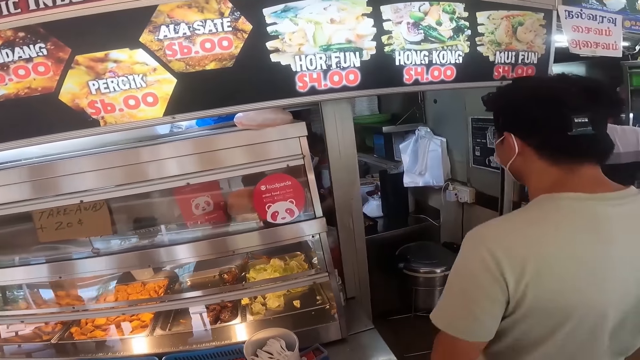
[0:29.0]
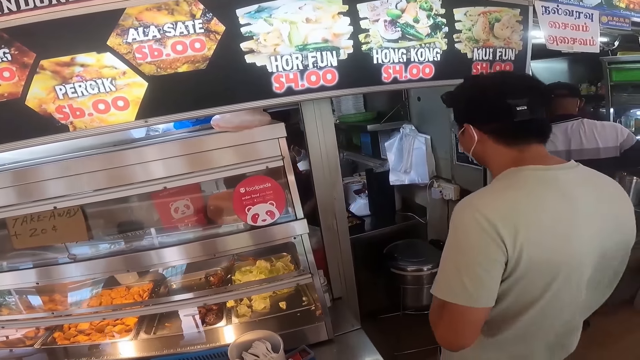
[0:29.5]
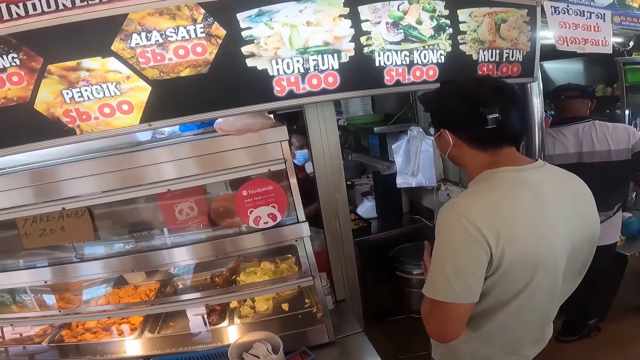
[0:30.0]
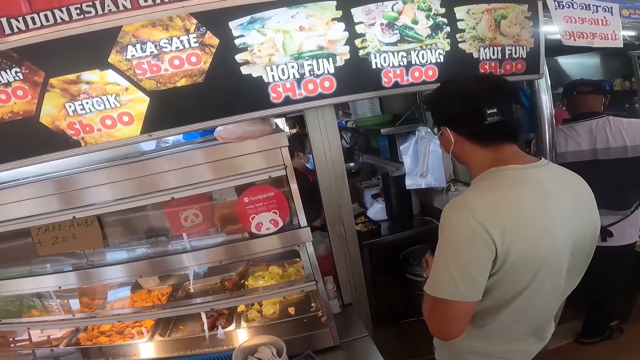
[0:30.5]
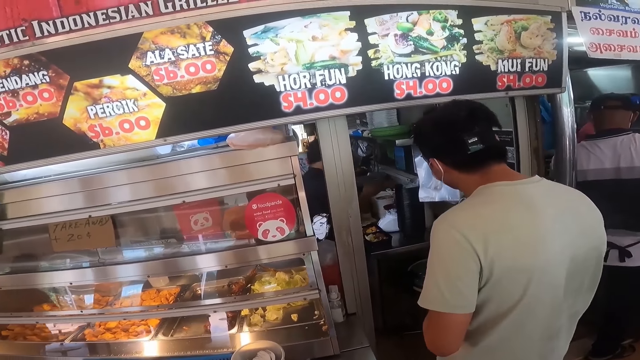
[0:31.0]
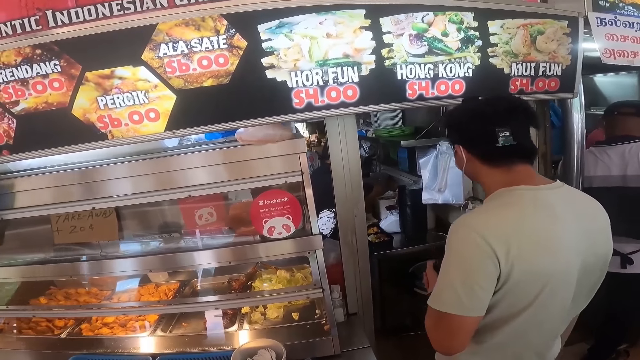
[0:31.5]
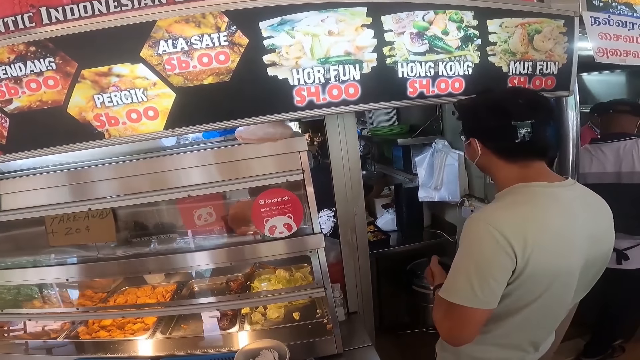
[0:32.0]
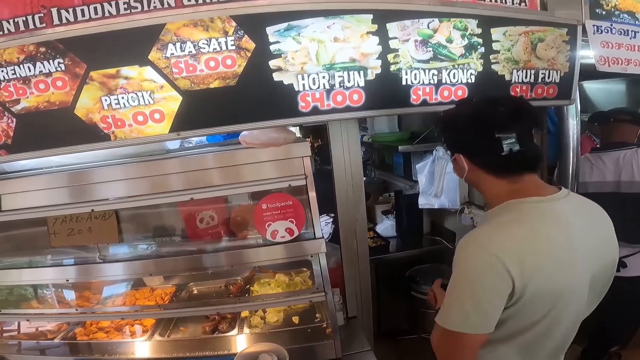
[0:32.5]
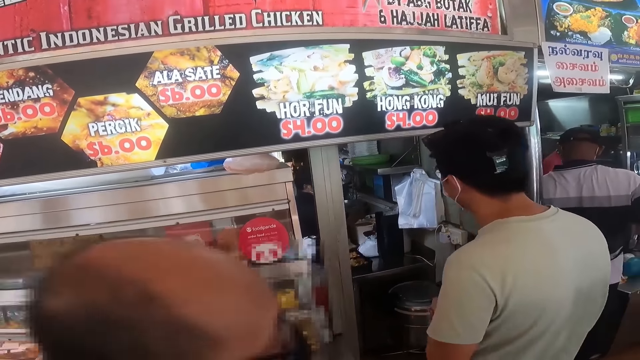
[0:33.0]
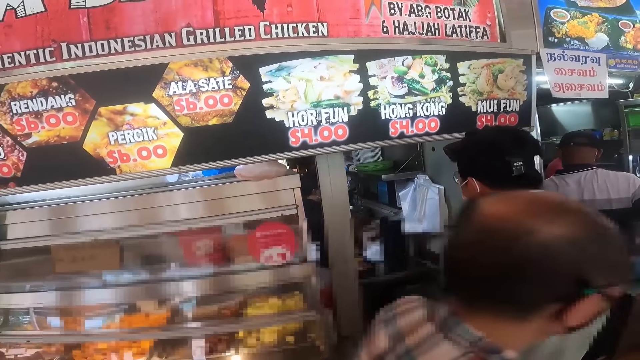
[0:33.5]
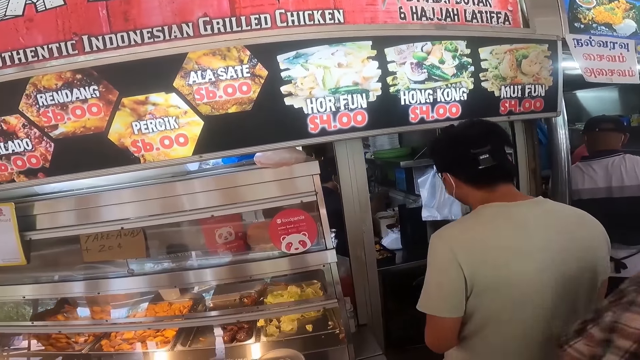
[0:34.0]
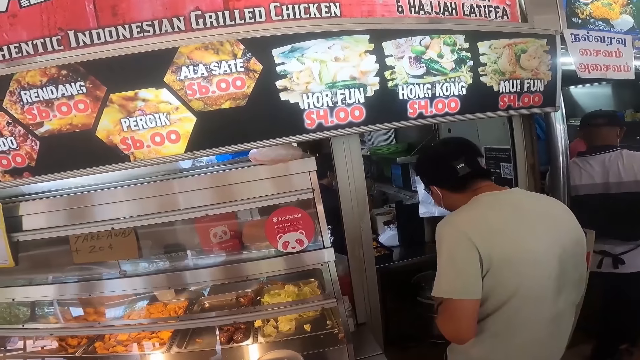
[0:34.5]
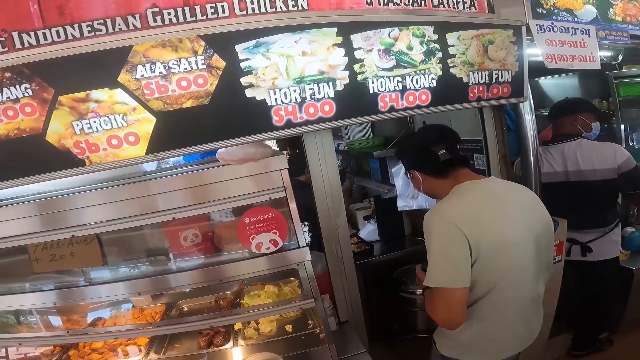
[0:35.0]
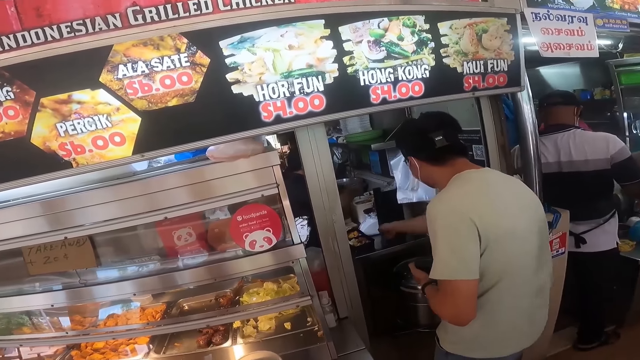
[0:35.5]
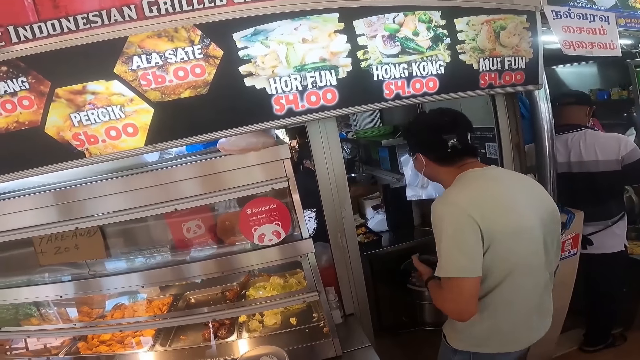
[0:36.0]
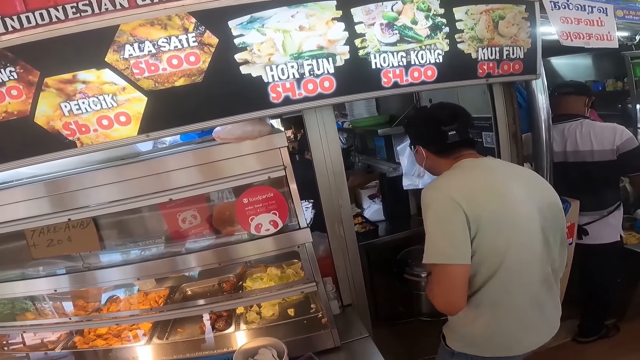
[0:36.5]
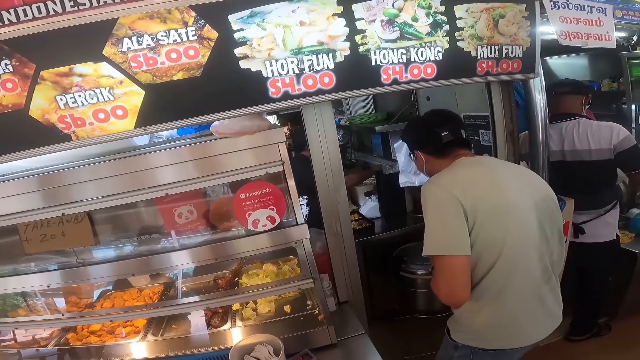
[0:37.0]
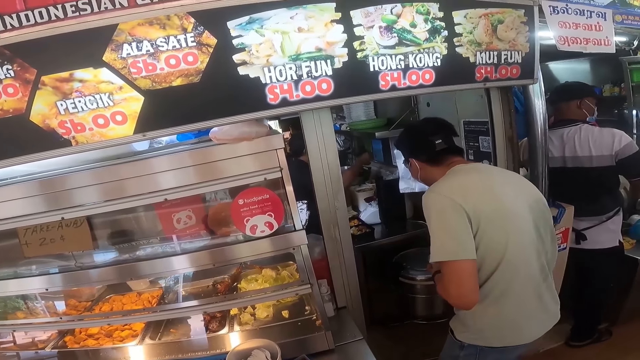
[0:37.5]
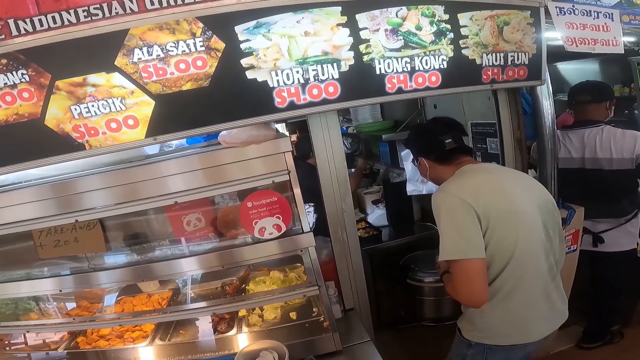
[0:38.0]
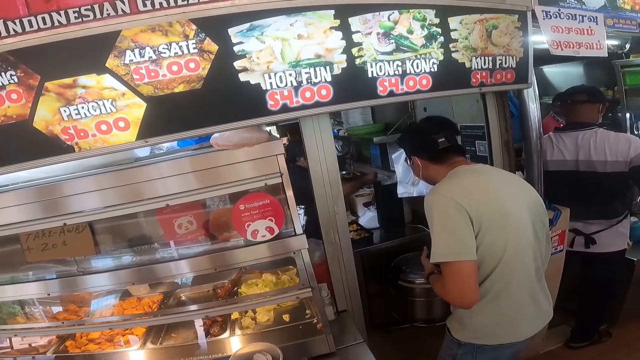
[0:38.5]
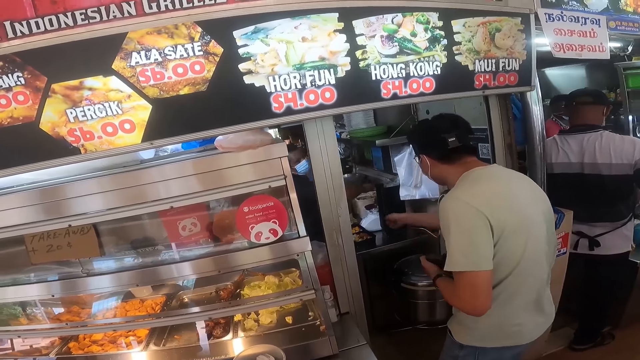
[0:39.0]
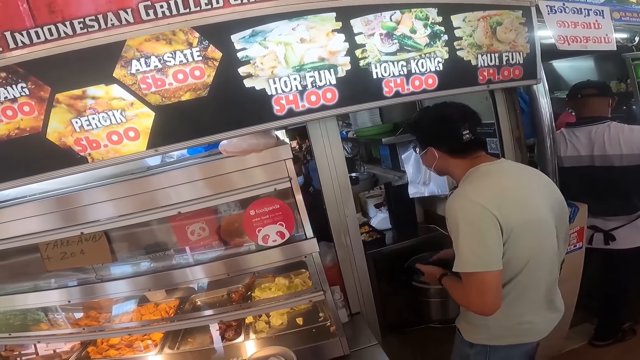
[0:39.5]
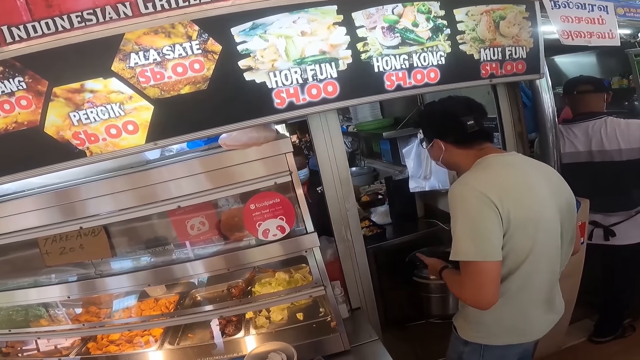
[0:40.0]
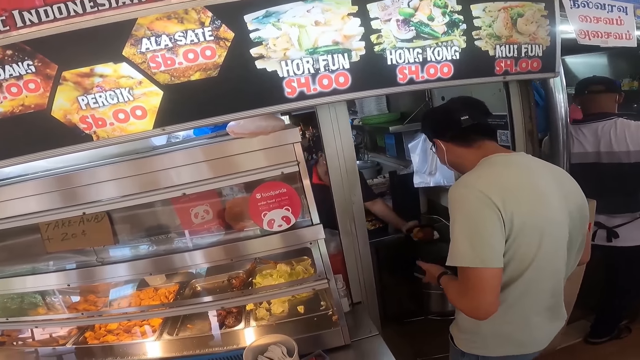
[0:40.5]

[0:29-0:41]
The camera wearer interacts with the waiter. A man points.

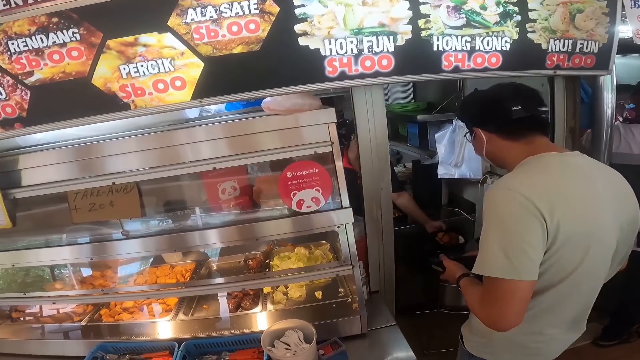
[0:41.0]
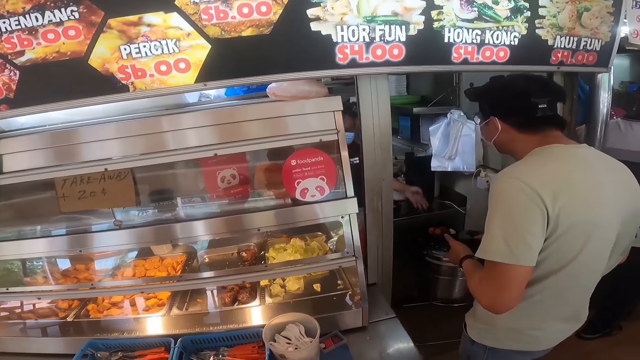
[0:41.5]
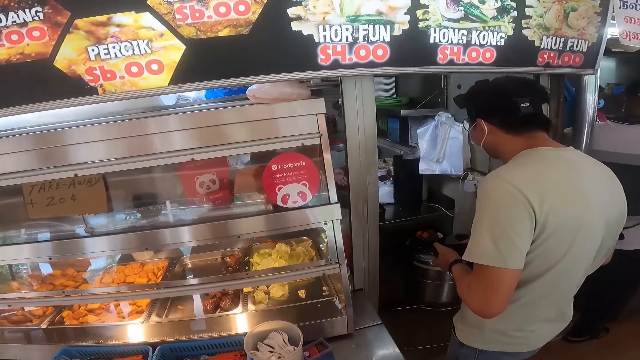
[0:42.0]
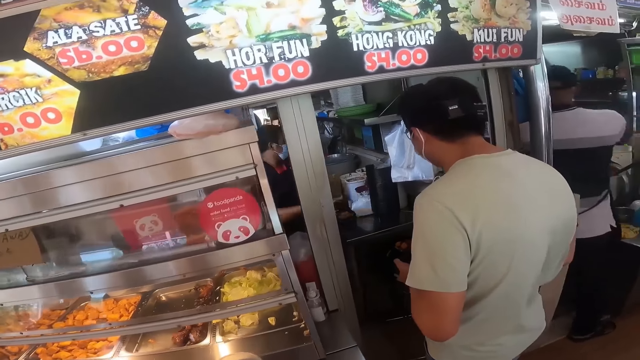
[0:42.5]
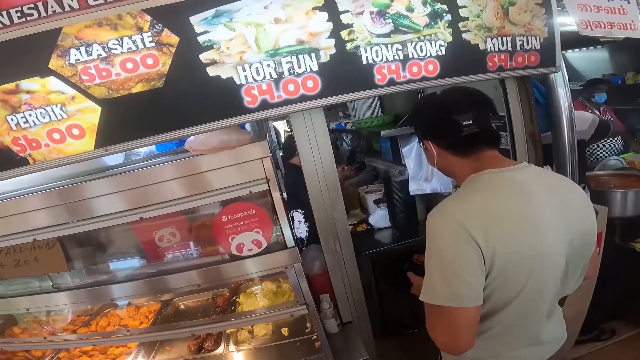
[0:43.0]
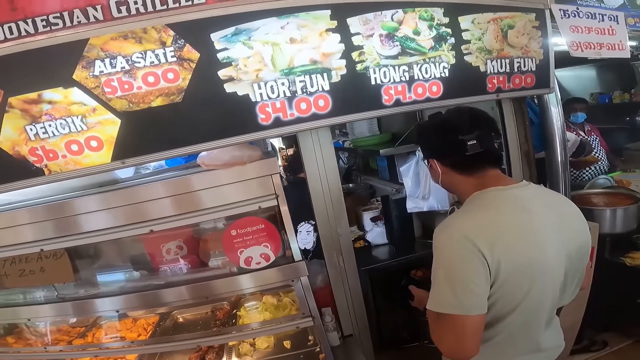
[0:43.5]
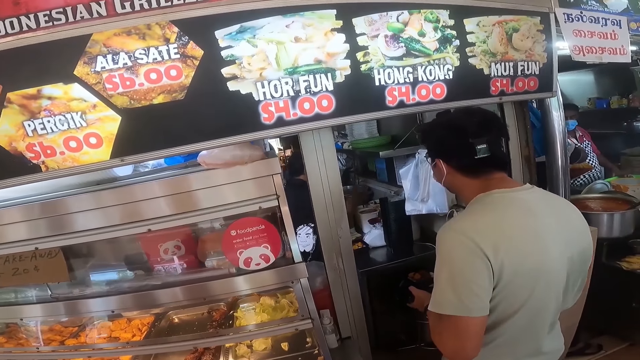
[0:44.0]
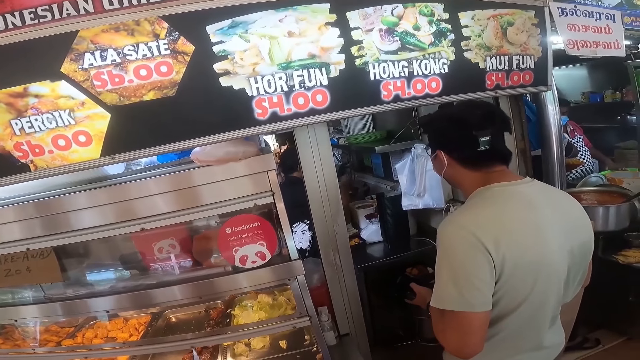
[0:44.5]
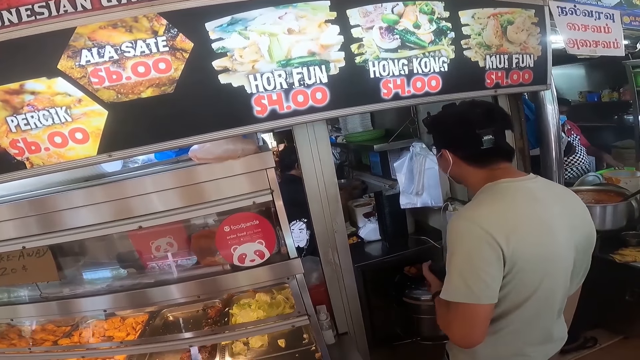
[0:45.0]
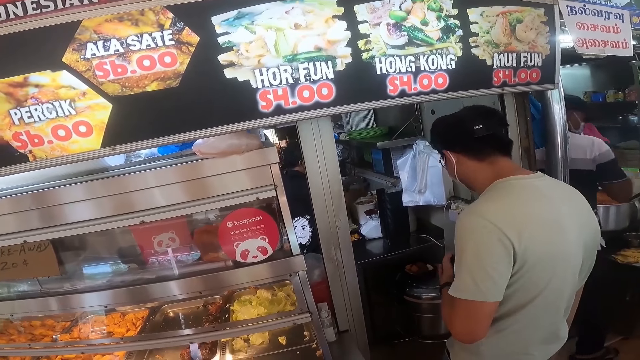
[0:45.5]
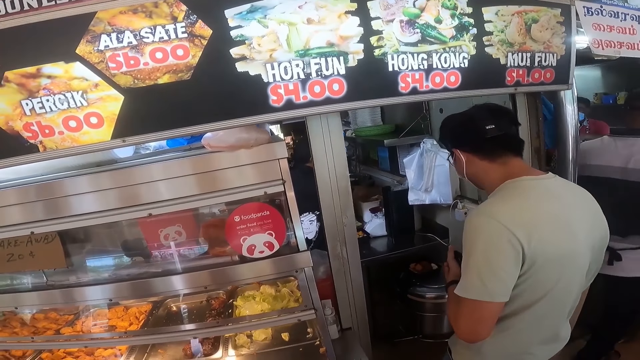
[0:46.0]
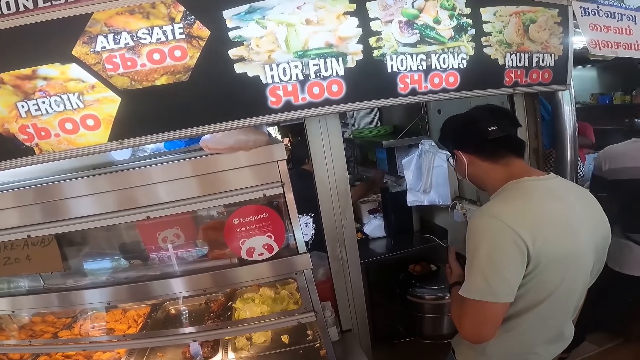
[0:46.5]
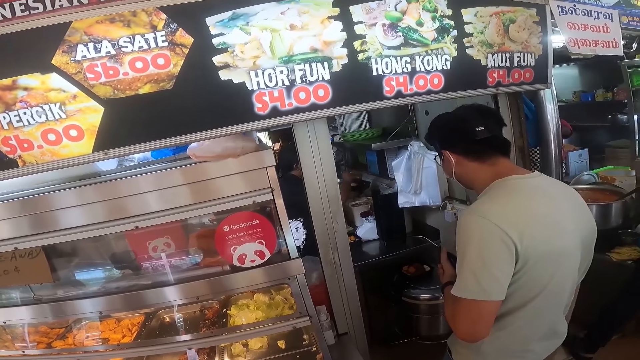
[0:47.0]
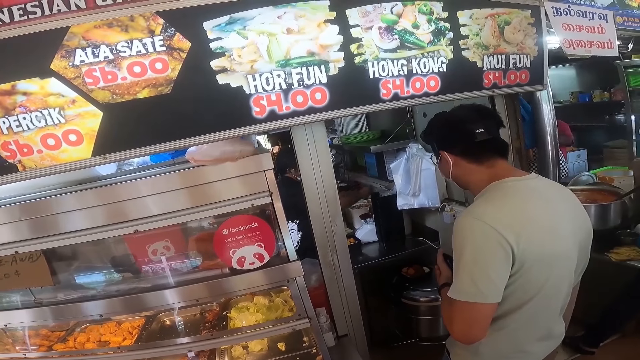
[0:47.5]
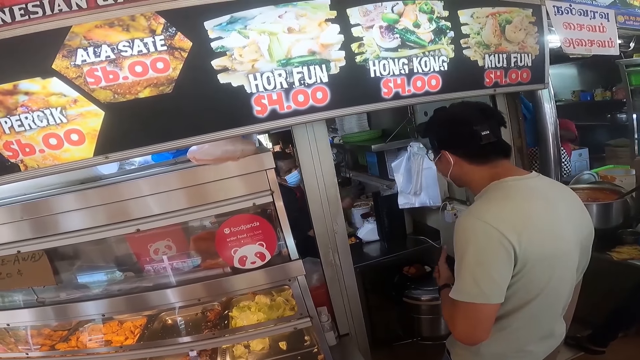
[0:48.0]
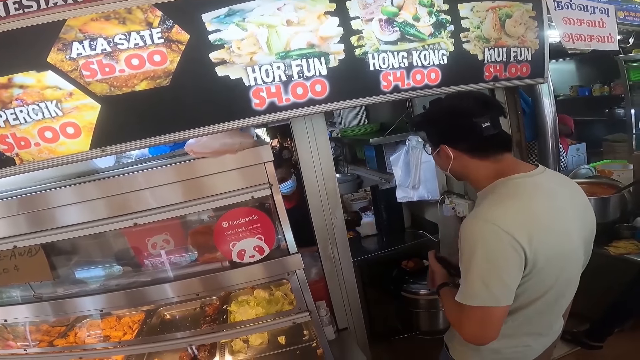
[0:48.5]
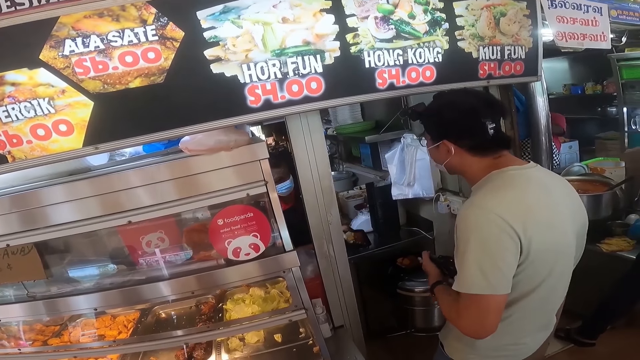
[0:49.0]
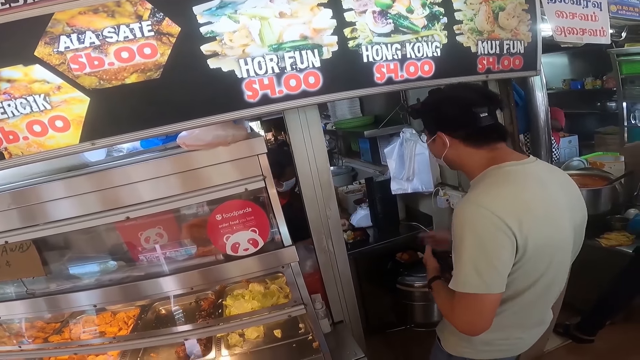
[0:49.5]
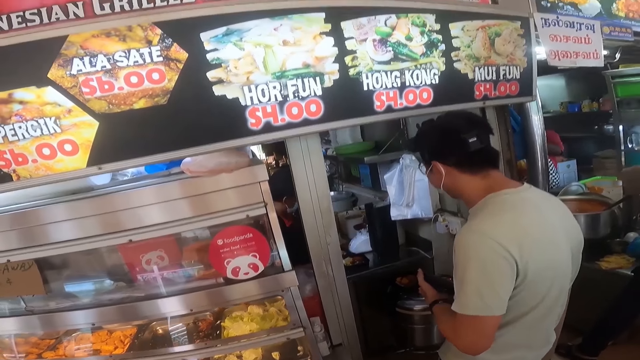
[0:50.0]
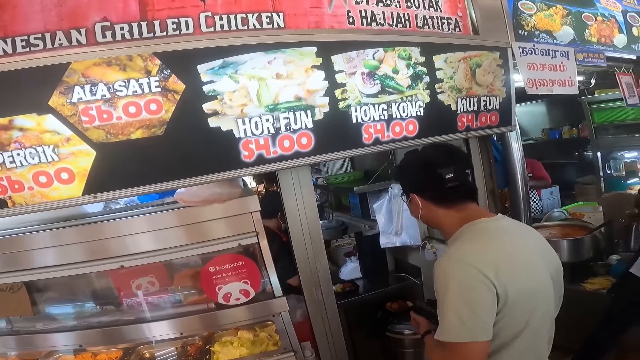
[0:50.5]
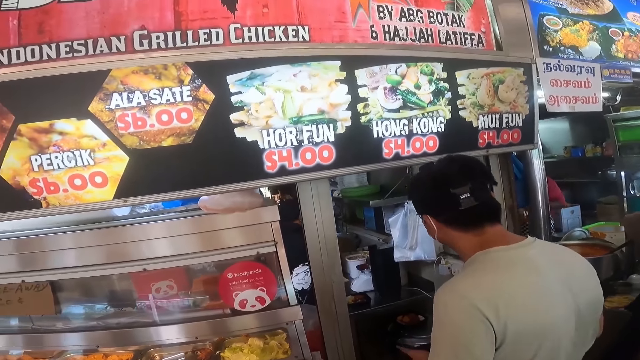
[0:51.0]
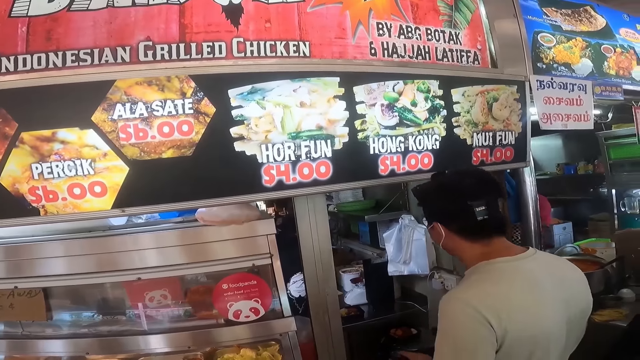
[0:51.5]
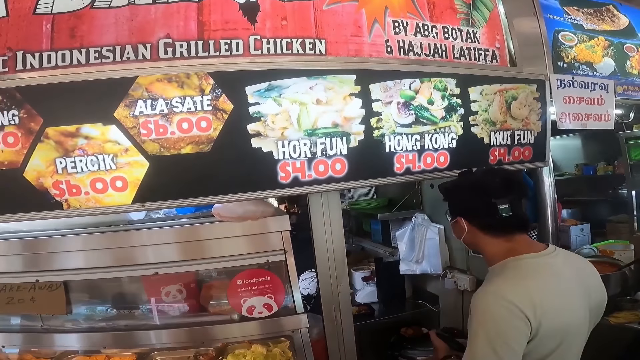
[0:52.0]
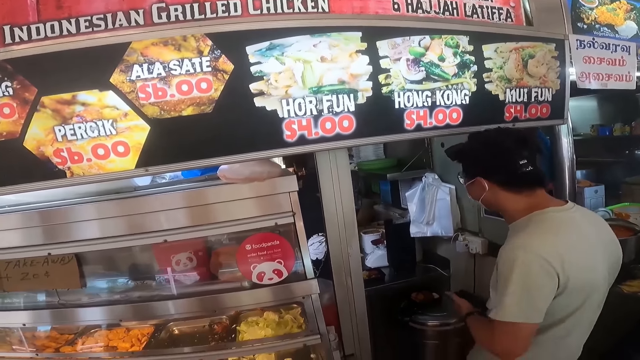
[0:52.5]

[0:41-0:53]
A man talks to someone.
